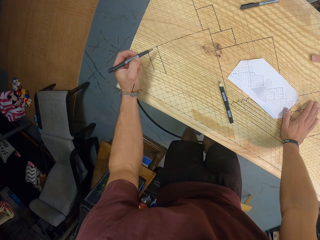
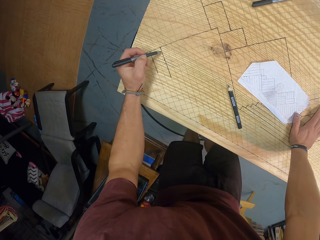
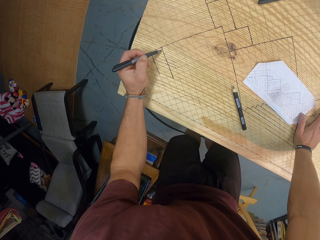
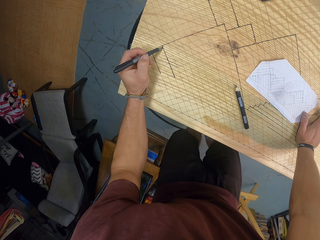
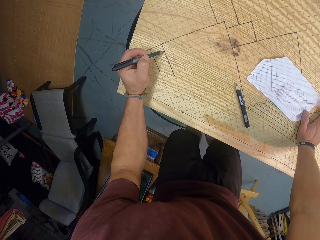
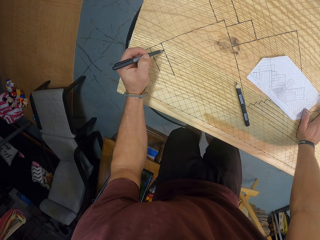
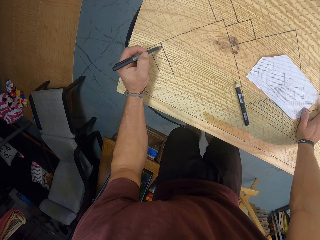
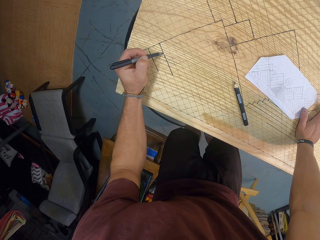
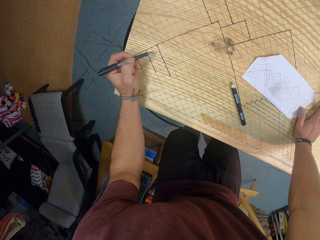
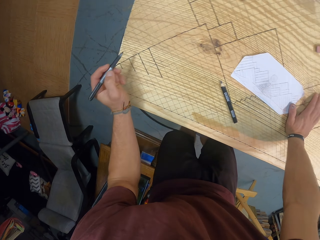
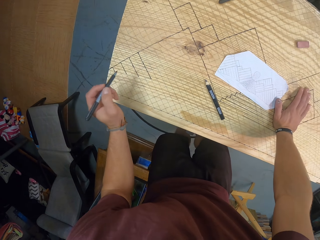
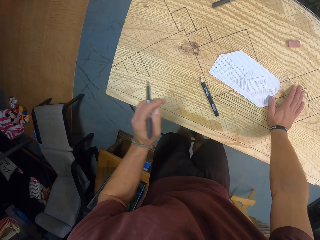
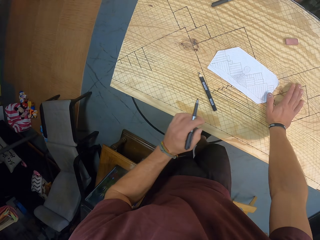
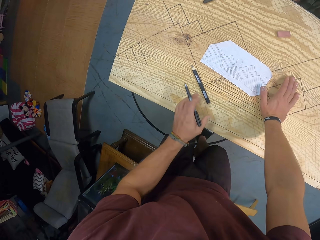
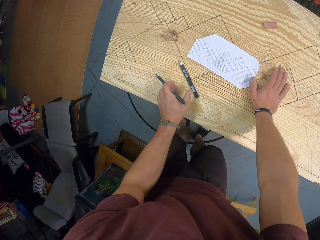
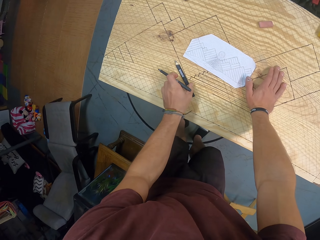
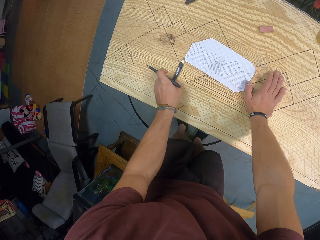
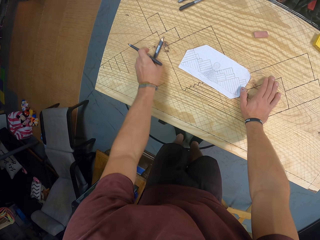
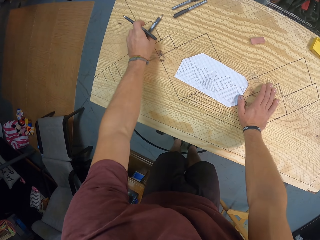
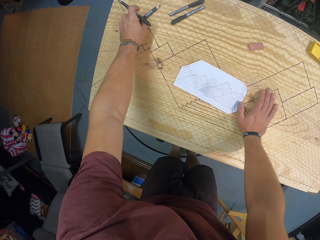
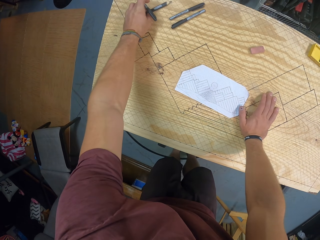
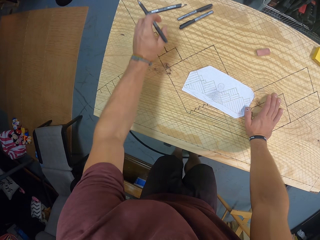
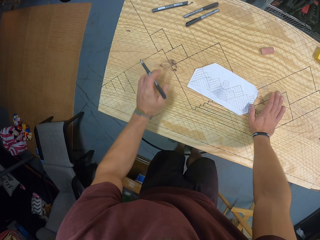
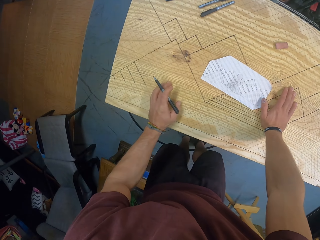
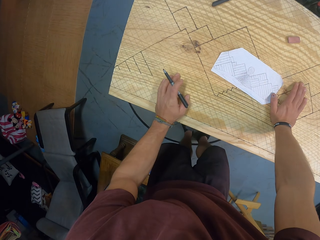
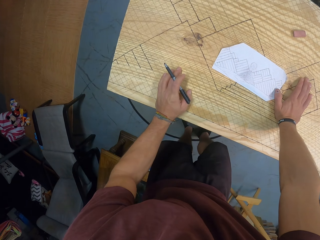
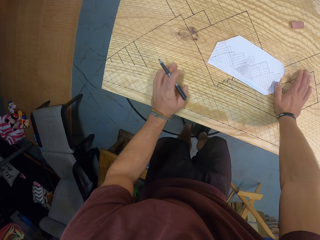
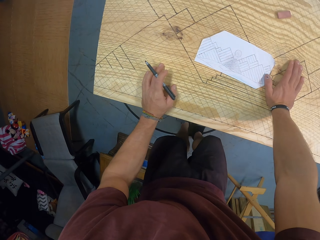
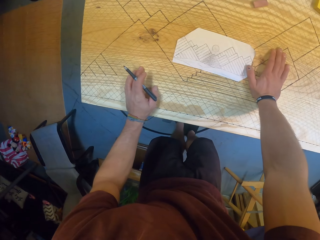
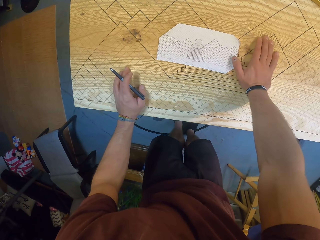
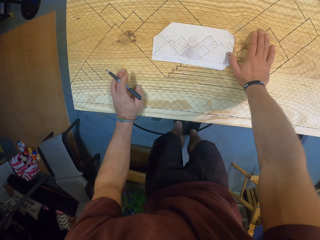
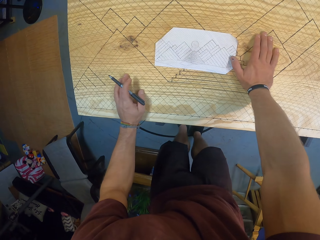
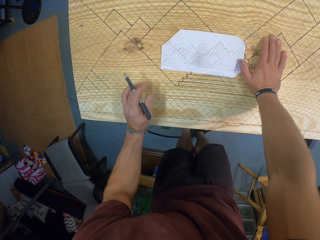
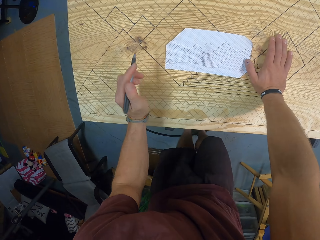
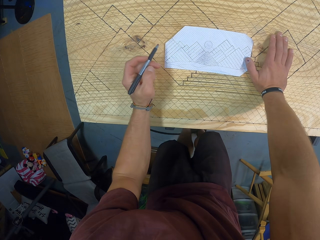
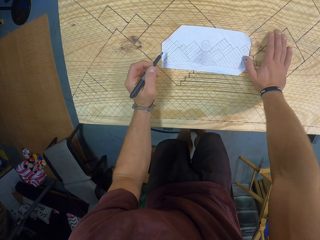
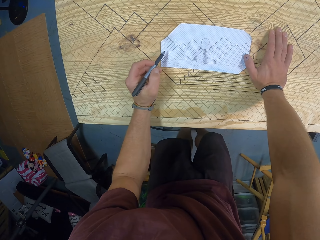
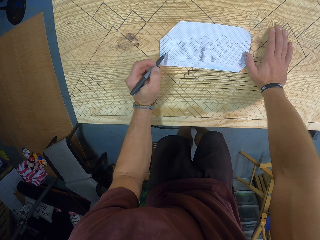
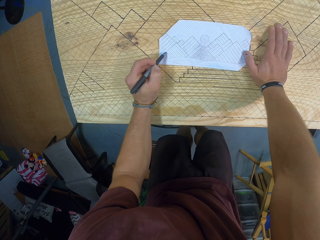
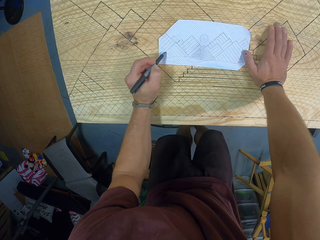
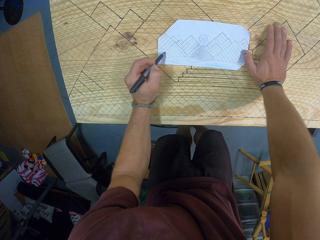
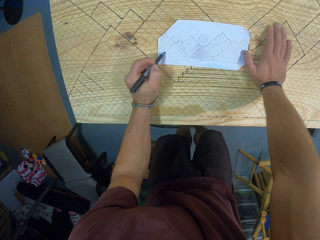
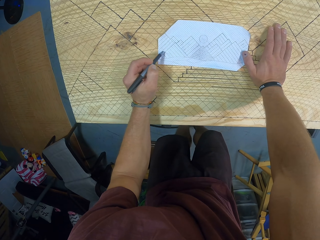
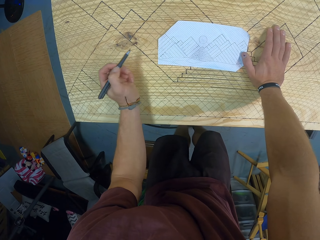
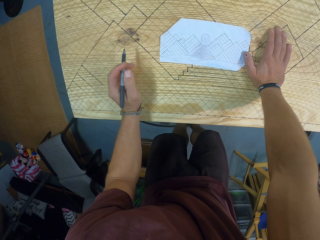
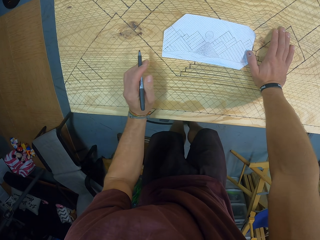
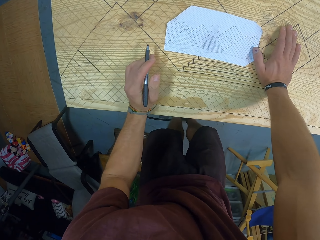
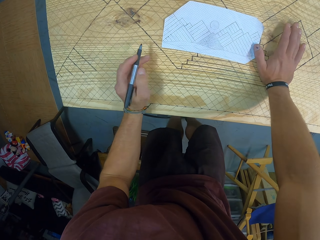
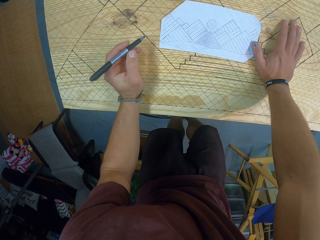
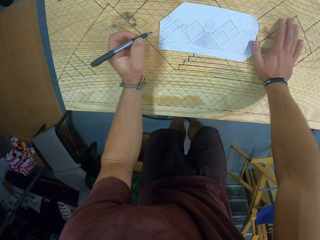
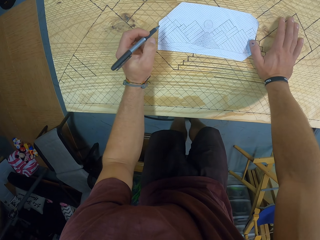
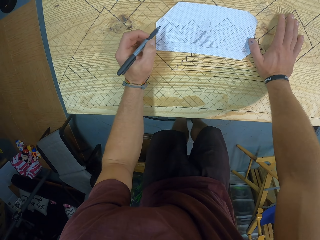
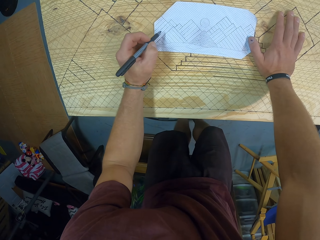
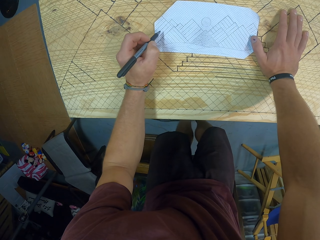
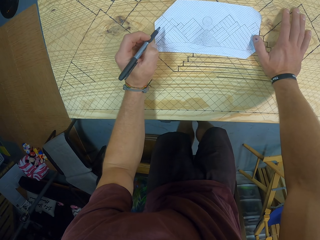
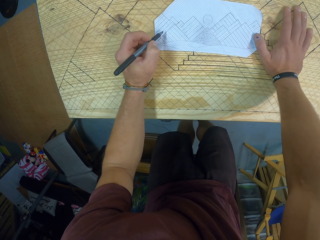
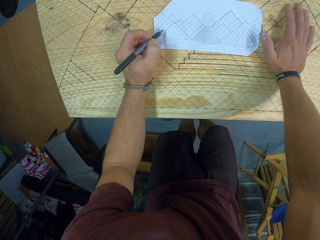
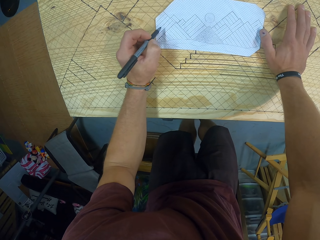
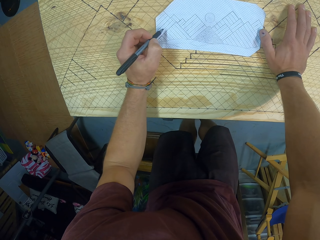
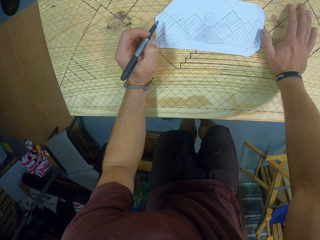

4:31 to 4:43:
The camera wearer draws on the board. He moves the pencil on the gridded wooden board with his left hand. He looks at the paper. He counts some points on the piece of paper on the gridded wooden board with the pen in his left hand. He points at the paper with the pen.

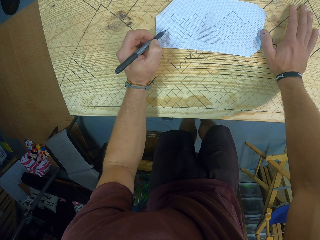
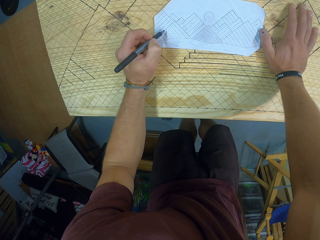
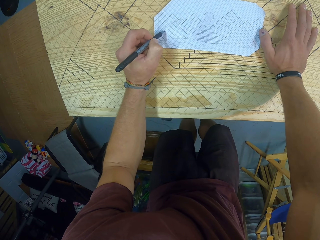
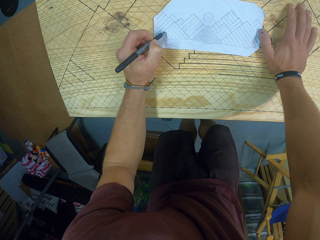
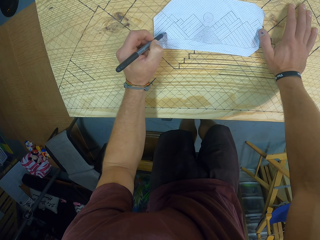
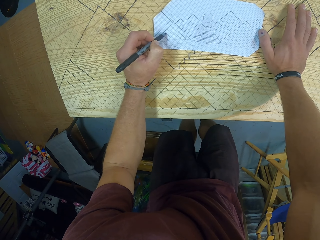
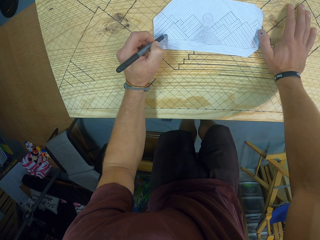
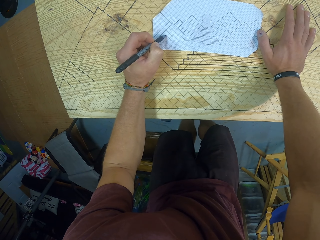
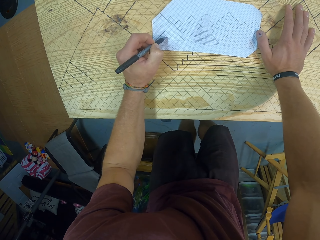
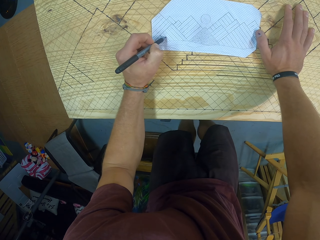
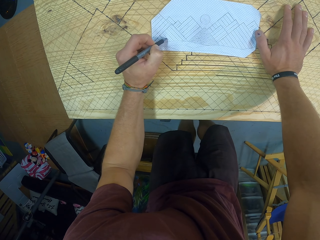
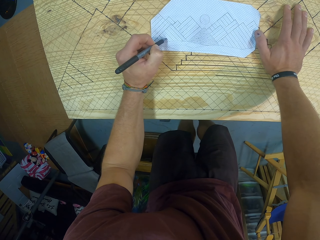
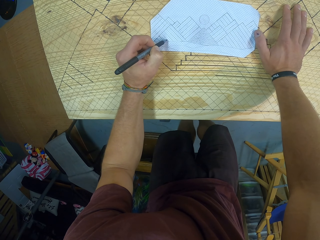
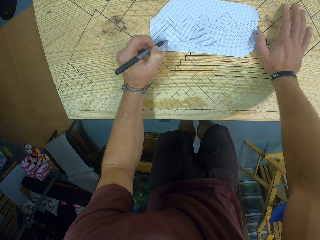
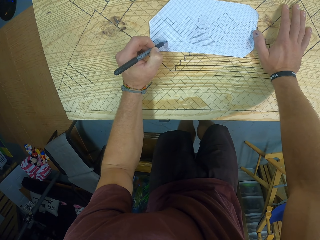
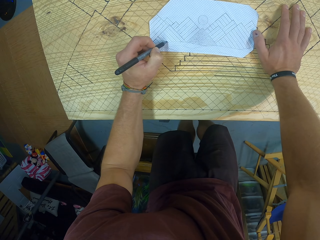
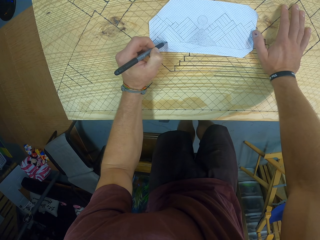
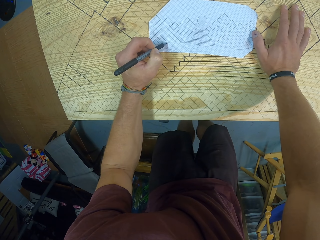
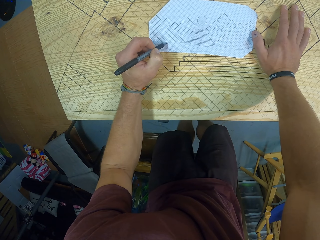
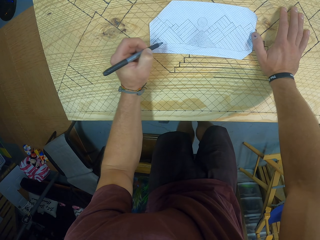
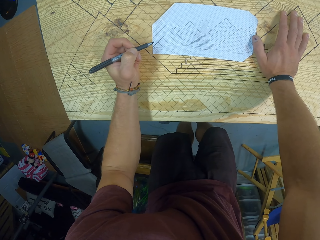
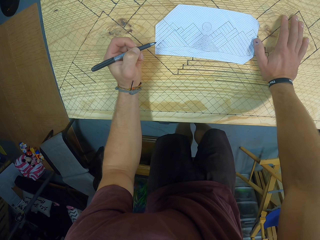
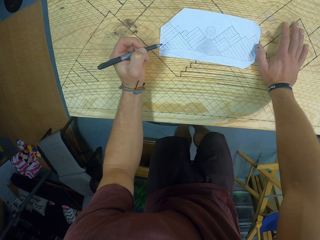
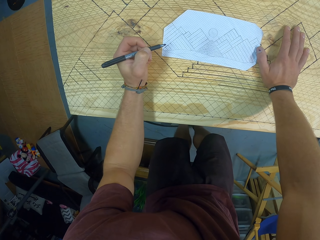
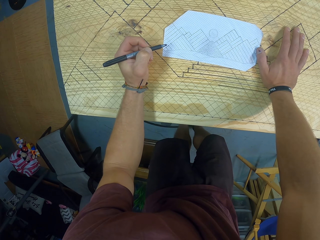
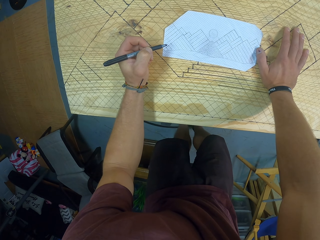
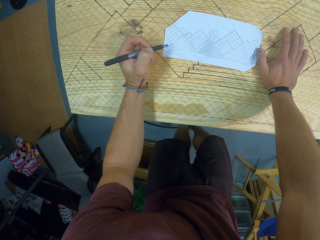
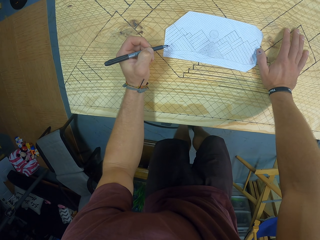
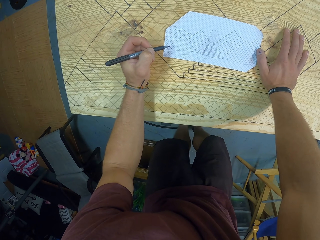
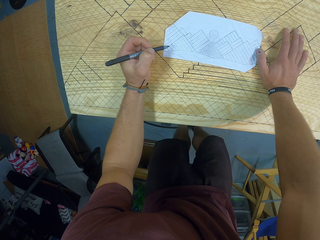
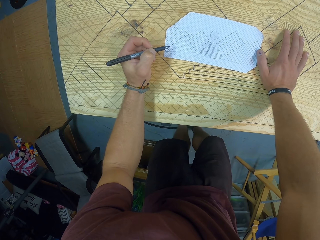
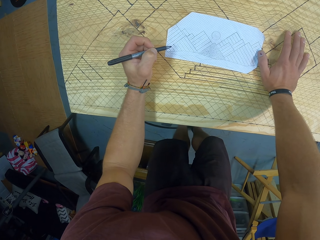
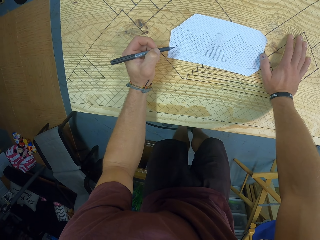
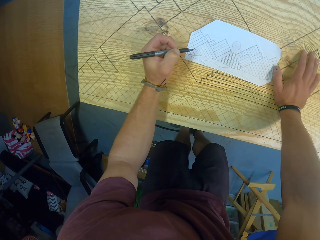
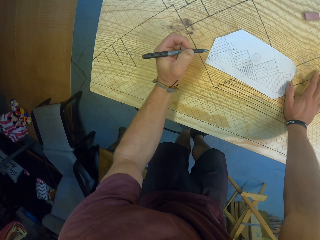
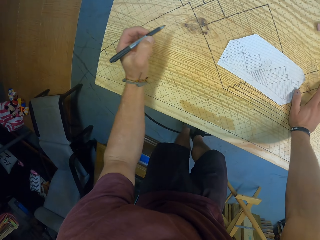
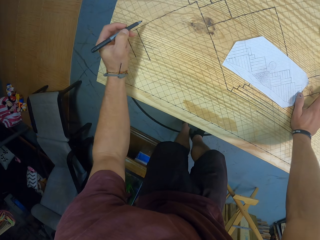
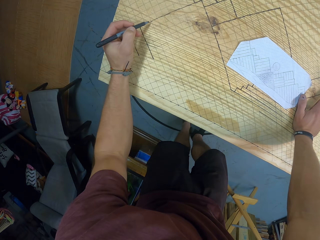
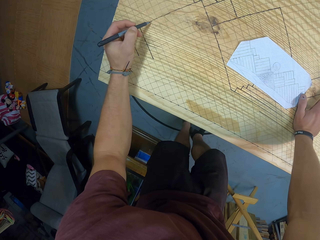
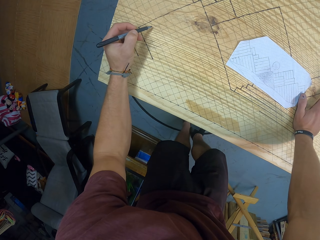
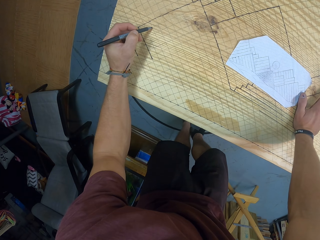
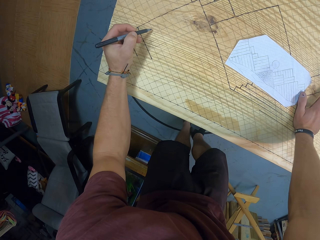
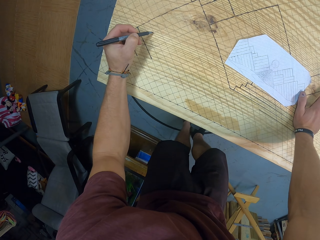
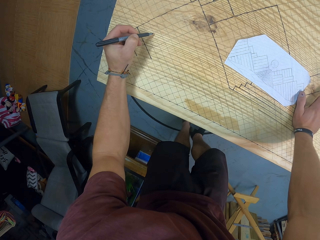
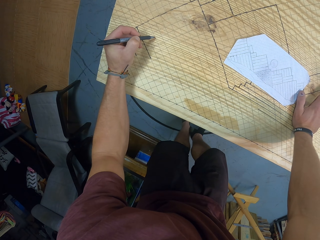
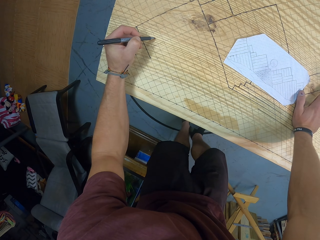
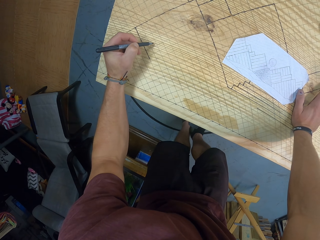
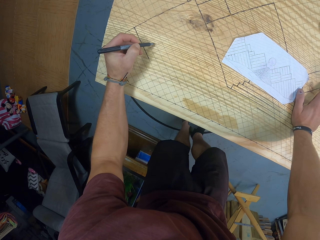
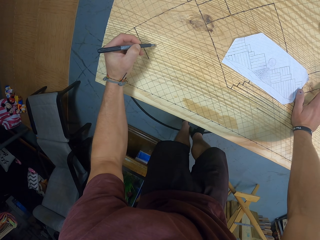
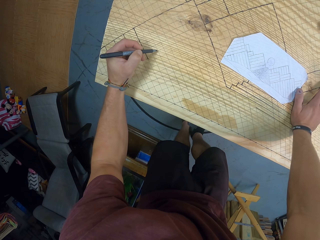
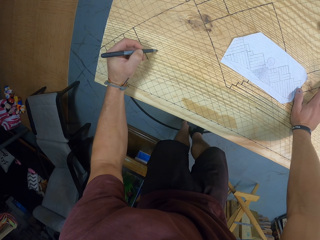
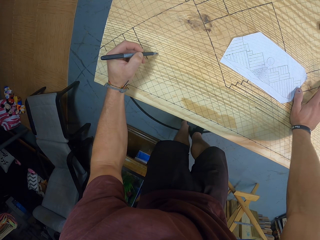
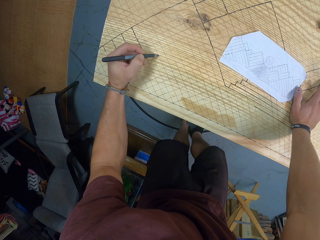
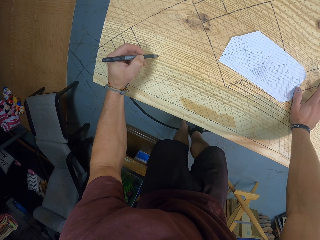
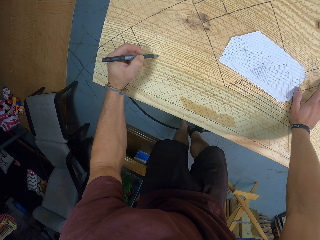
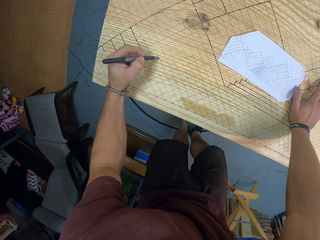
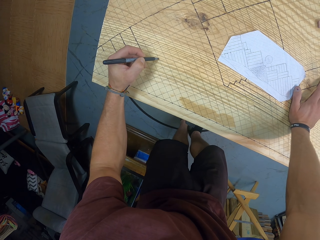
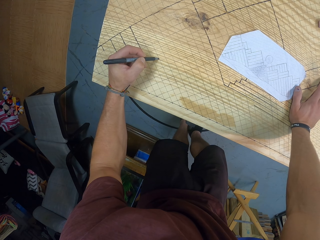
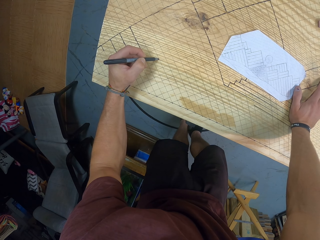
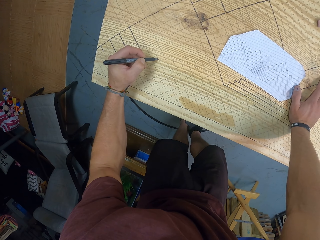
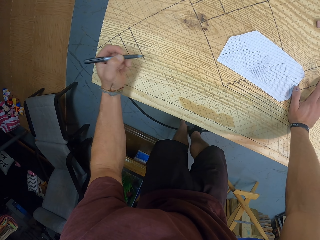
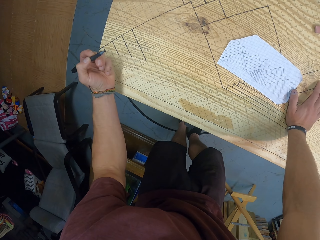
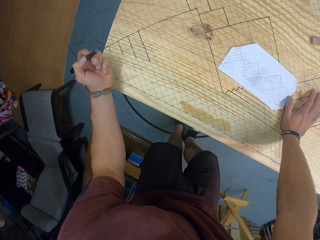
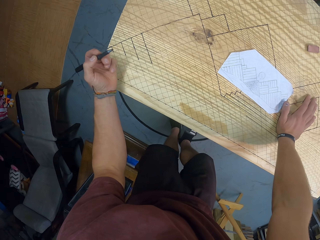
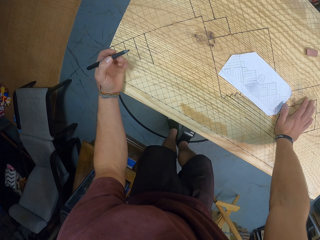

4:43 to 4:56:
The camera wearer pauses. He counts some boxes on the board with the marker in his left hand.
